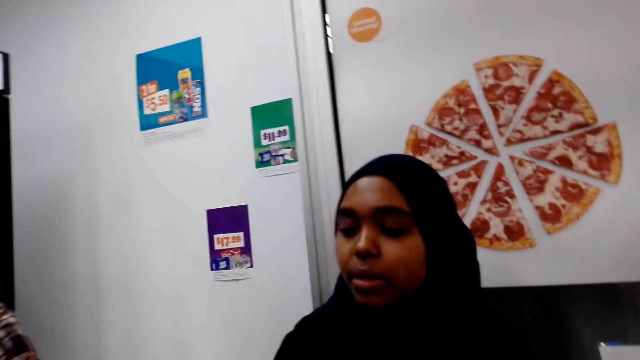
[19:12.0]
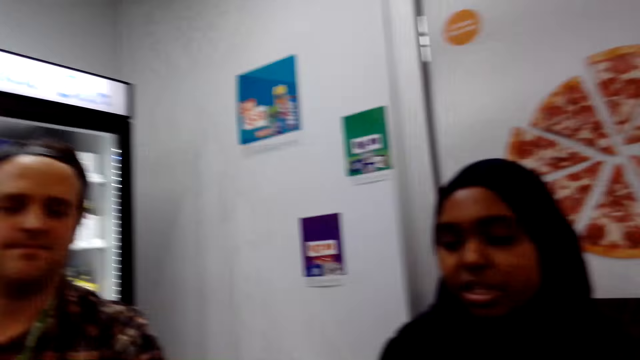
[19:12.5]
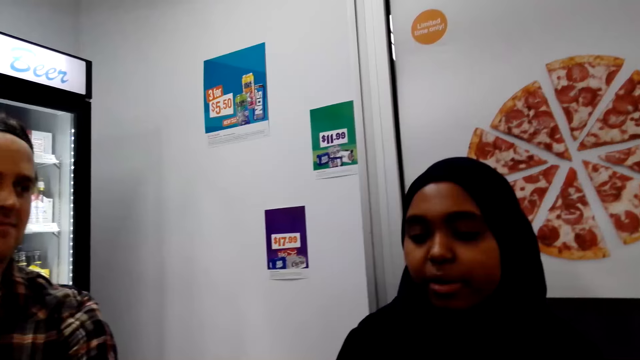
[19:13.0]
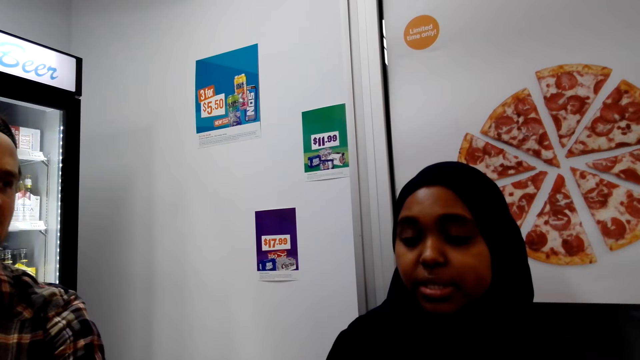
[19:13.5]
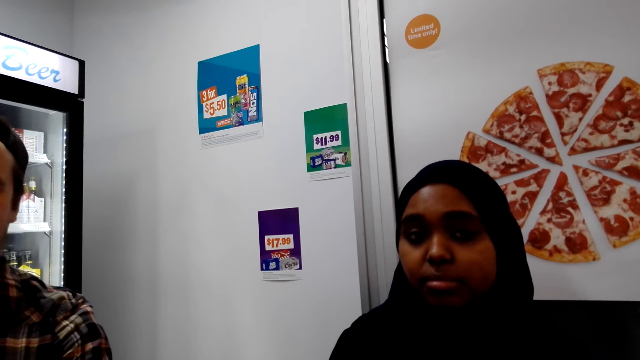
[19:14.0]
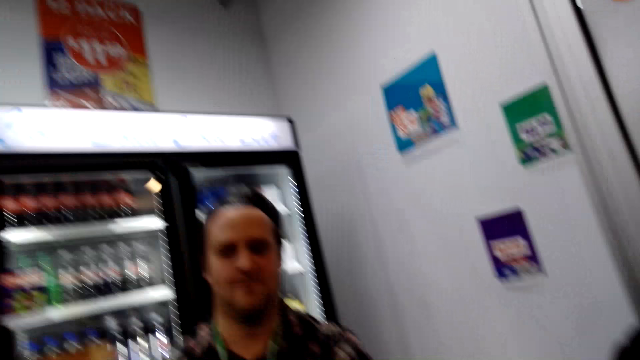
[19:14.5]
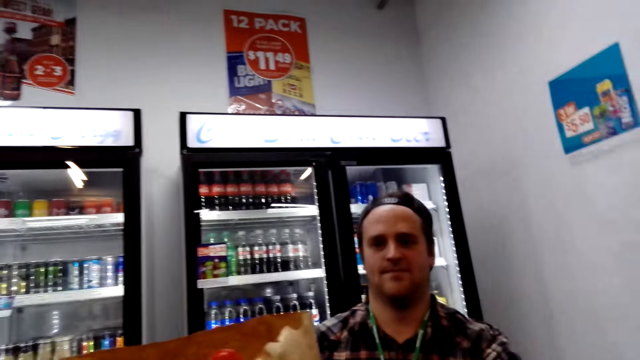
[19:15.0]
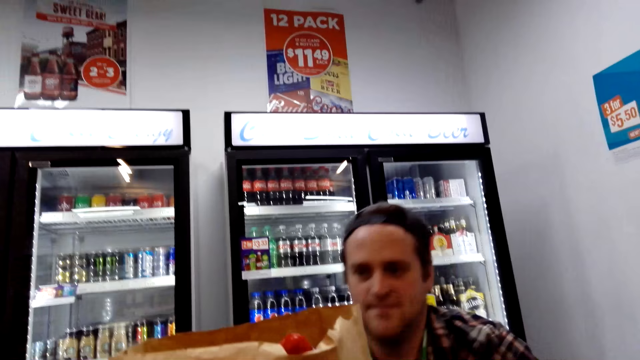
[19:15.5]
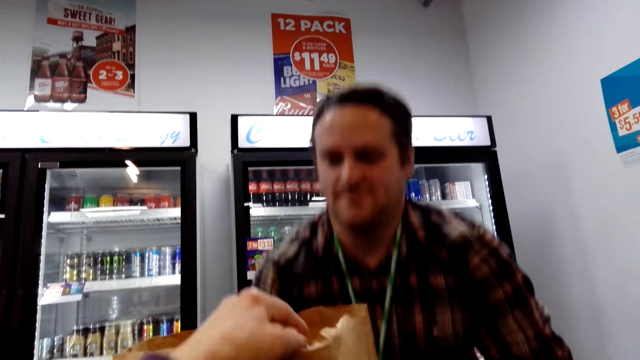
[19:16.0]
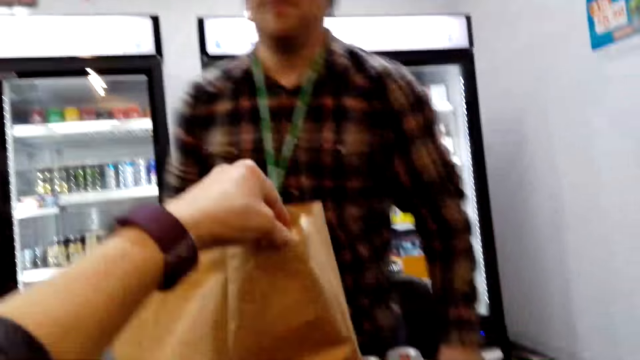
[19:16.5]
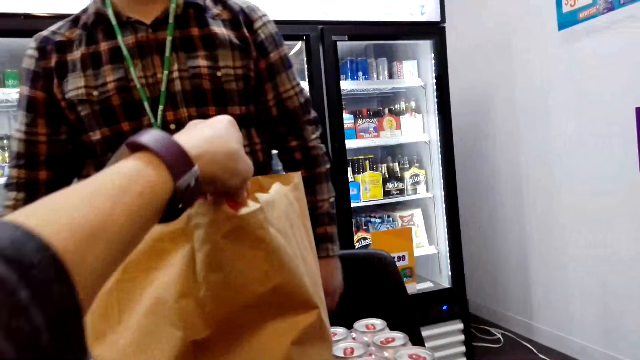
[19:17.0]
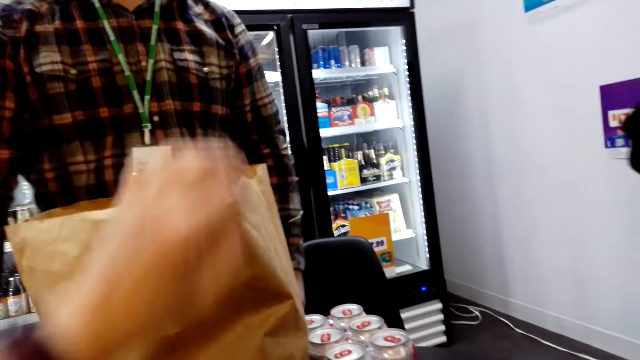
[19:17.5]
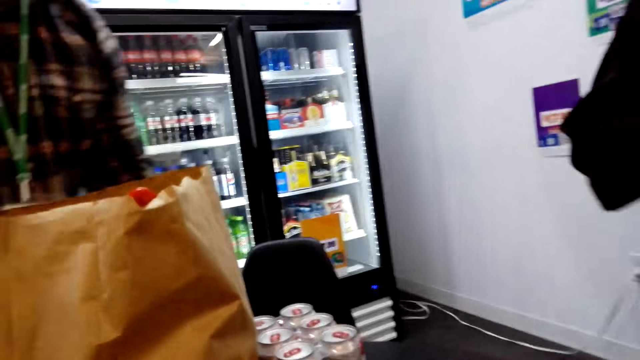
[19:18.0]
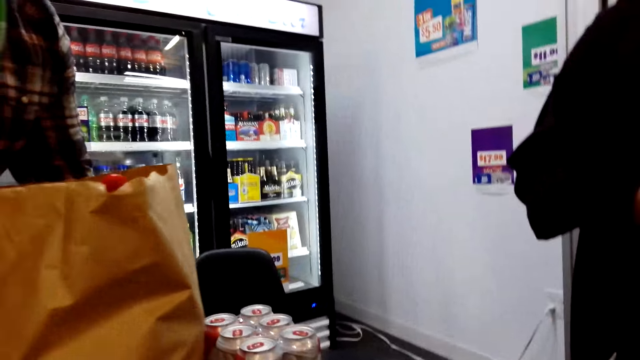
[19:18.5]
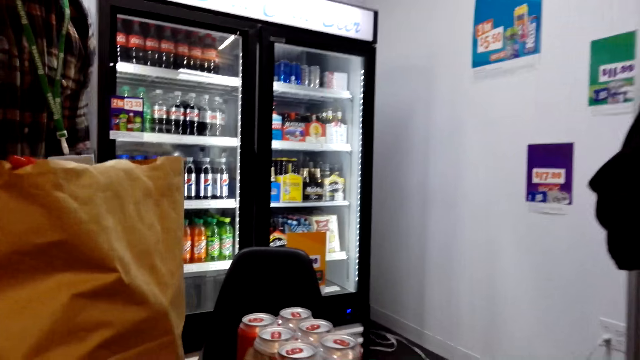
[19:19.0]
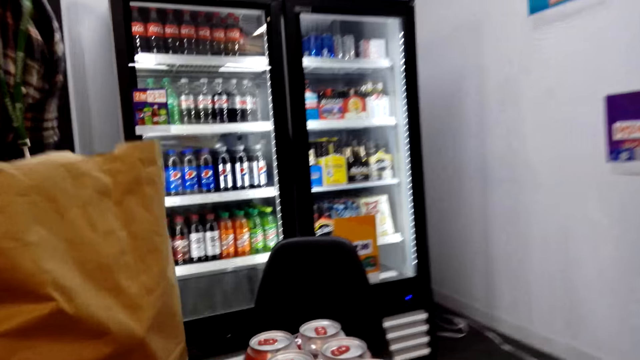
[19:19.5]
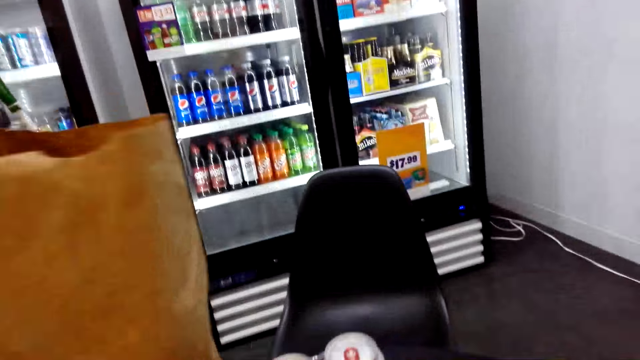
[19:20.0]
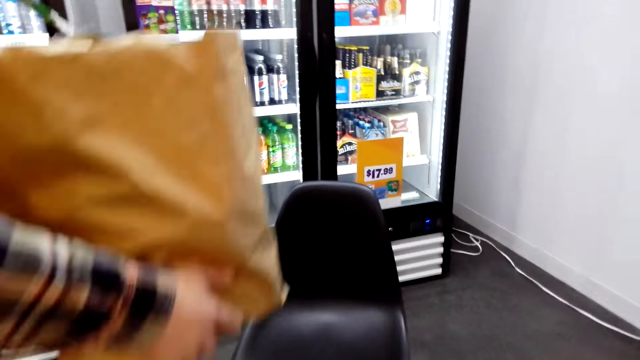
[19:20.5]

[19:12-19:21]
The camera wearer looks at a person. Another person stands. A third person wakes up on the chair. The second person carries a bag.

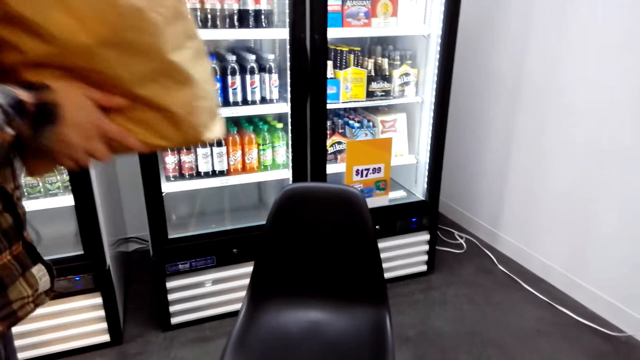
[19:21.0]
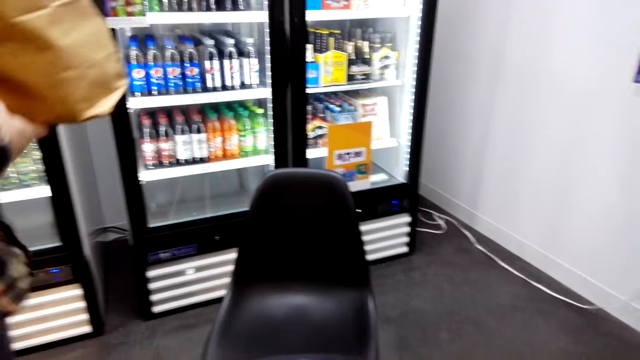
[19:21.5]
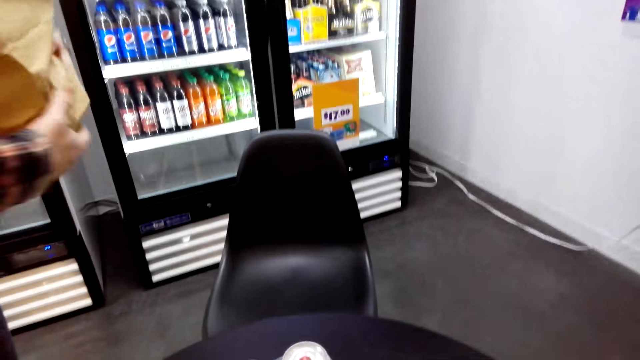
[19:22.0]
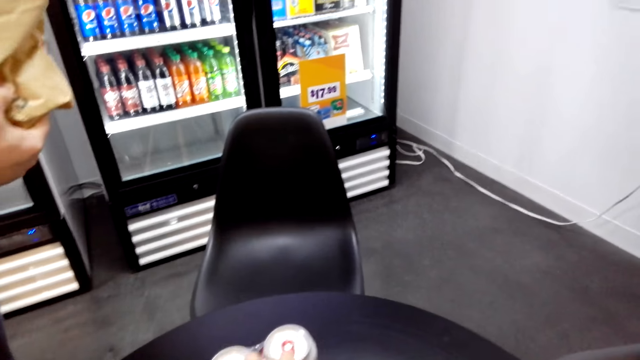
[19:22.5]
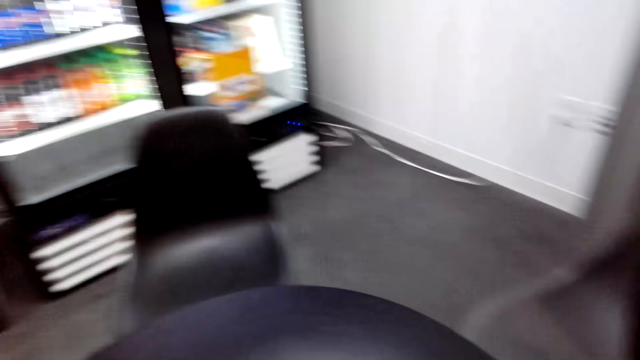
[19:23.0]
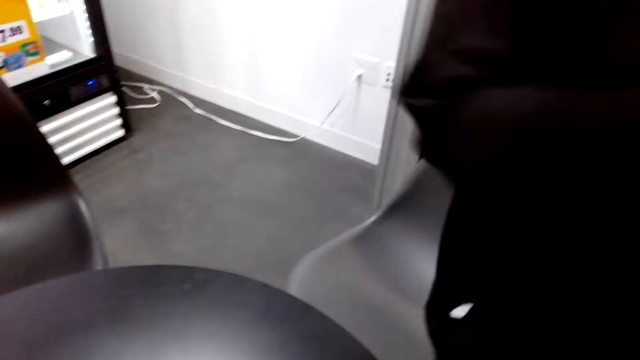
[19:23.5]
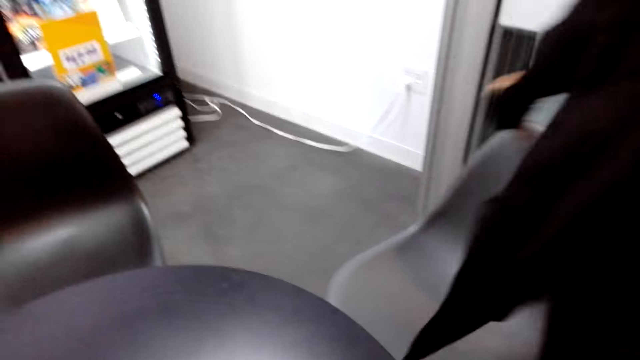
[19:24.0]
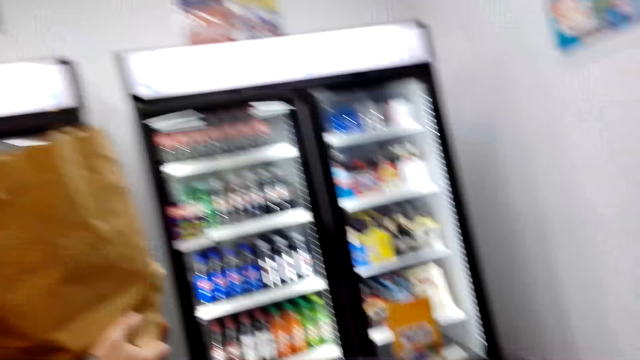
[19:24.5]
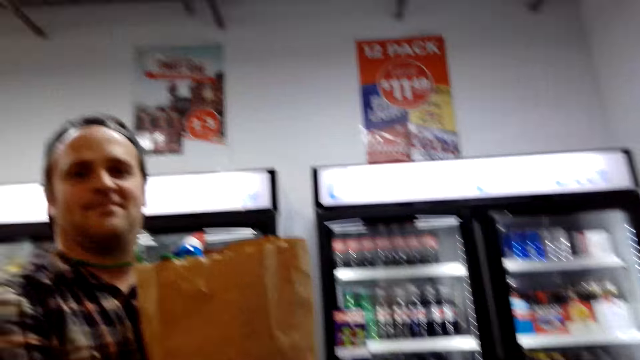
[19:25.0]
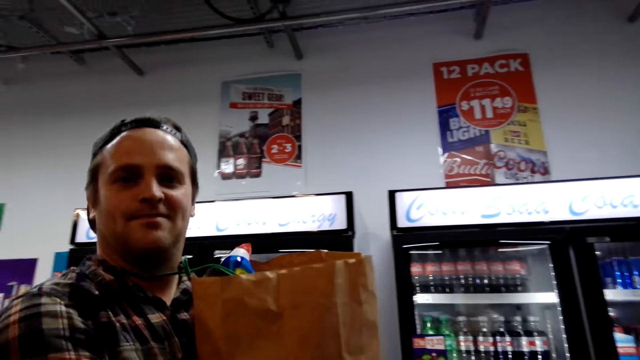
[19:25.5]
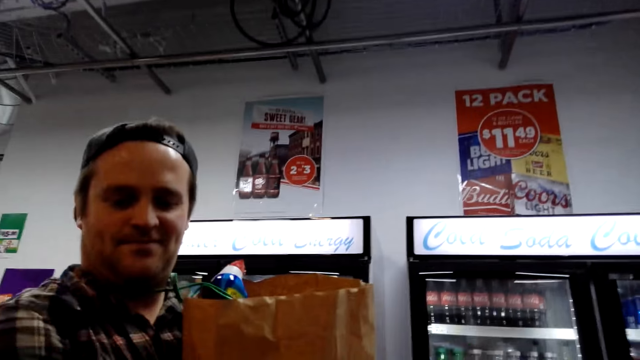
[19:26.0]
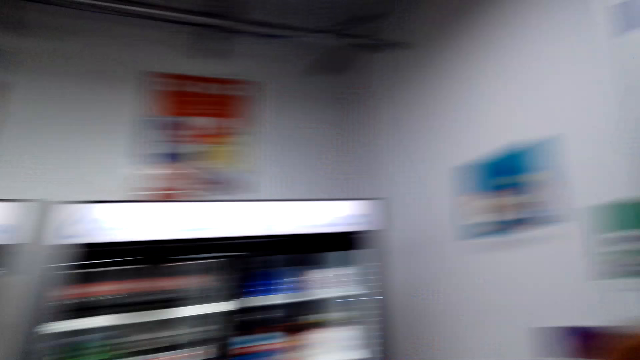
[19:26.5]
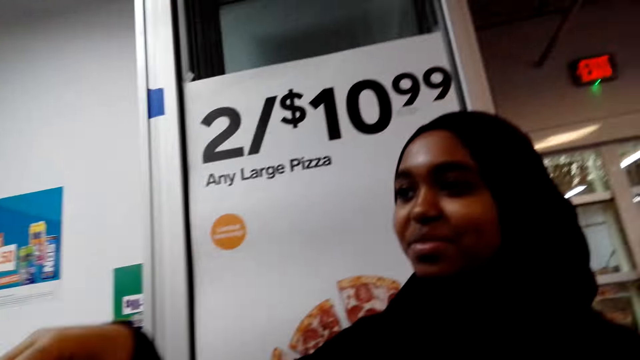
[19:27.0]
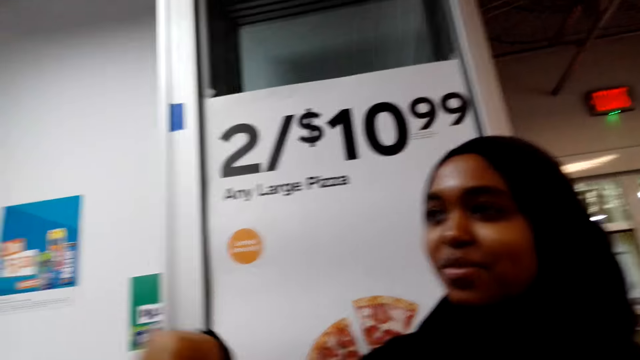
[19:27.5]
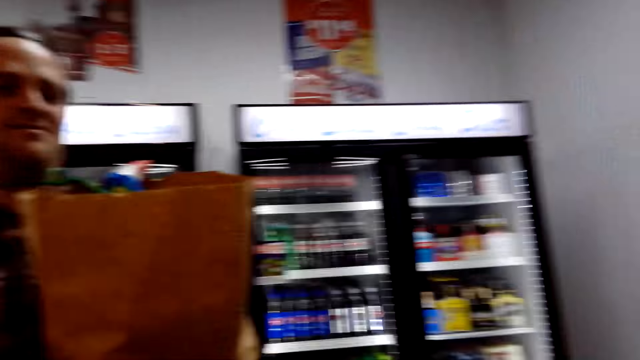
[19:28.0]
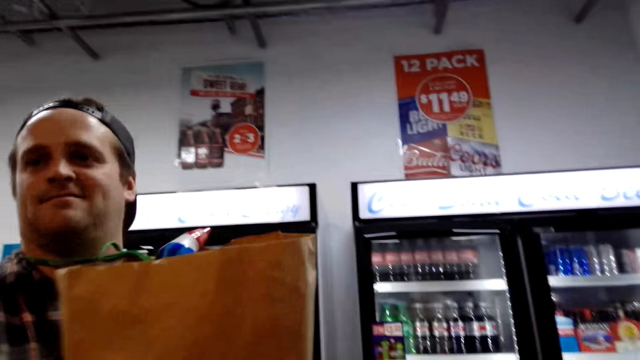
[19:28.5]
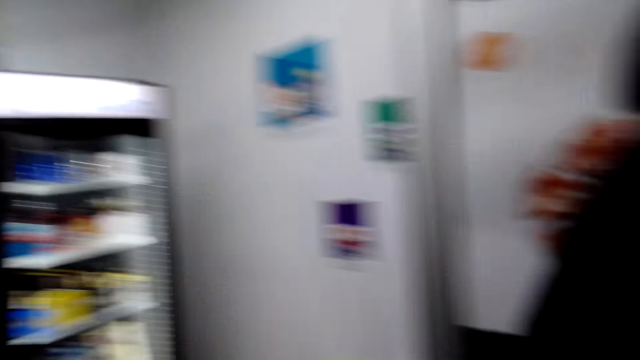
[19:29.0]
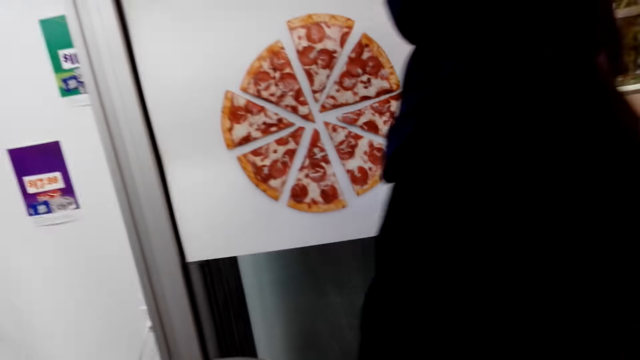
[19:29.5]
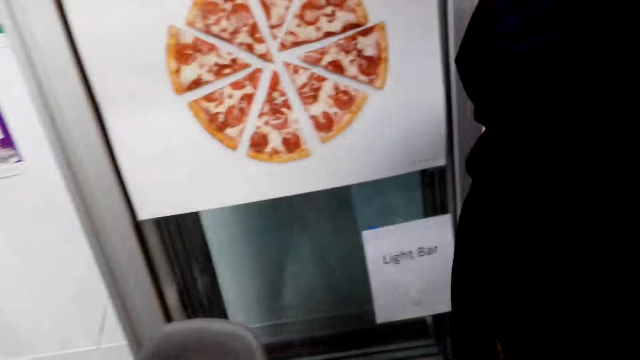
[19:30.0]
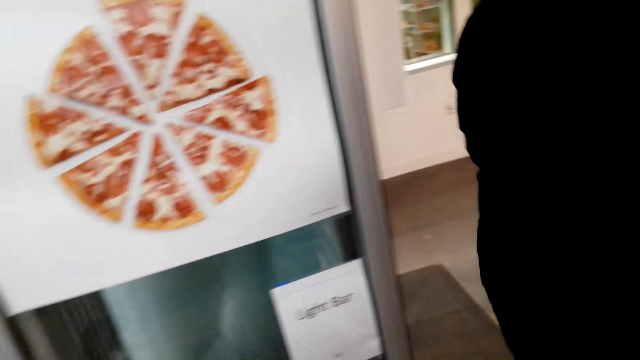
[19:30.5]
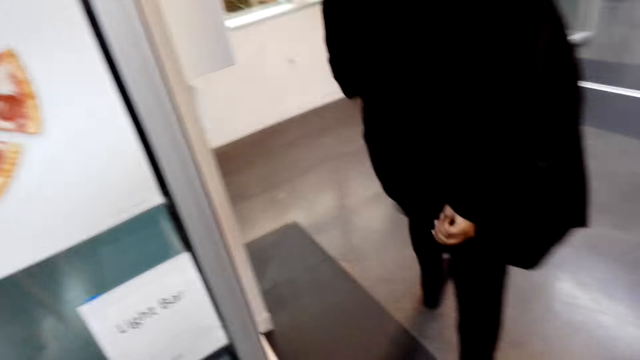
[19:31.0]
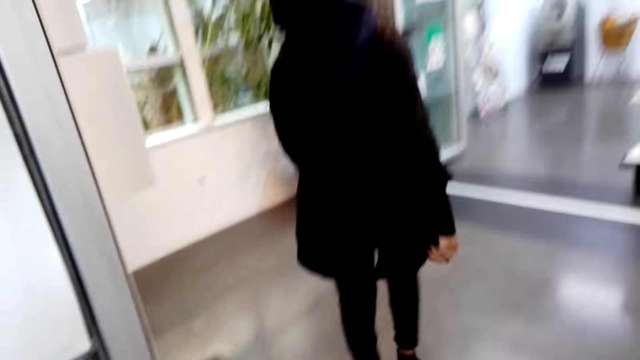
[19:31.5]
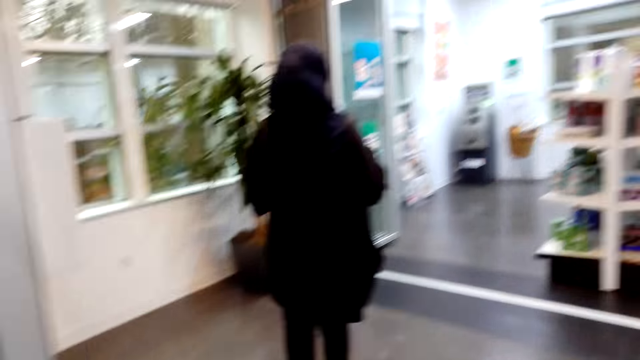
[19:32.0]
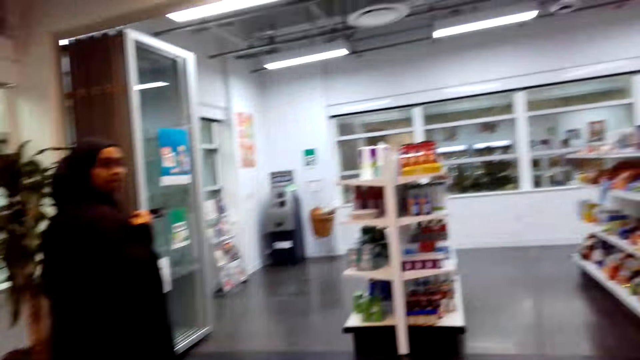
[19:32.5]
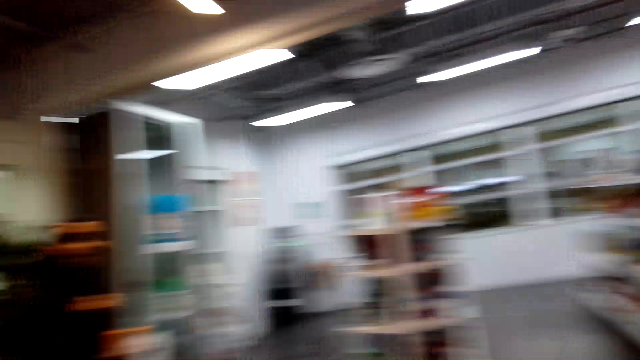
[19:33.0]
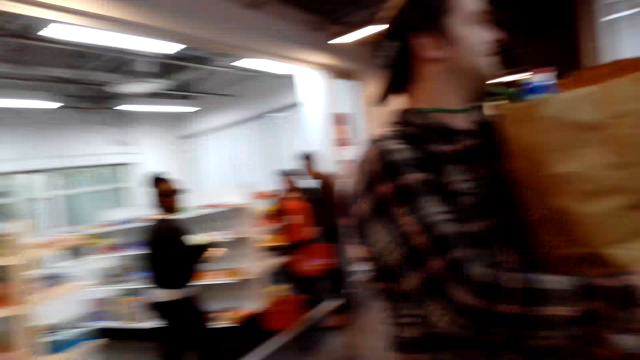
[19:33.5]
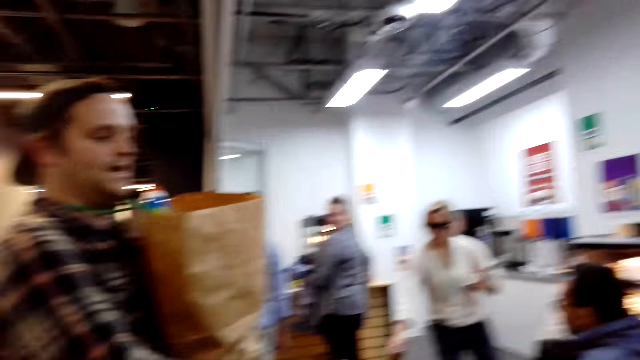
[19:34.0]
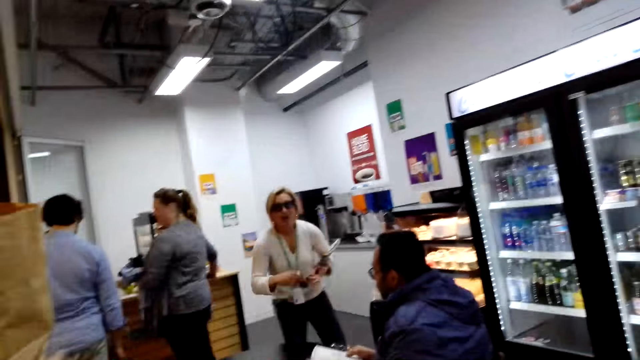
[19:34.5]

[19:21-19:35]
The camera wearer carries cans. They look at a person. They look at another person. They look around.
